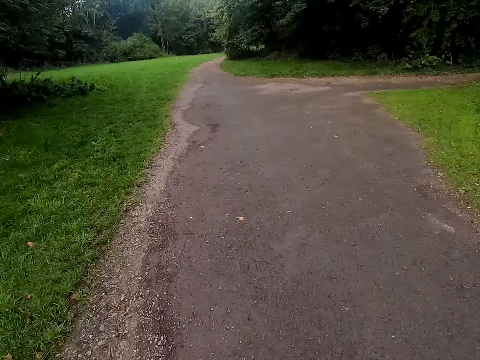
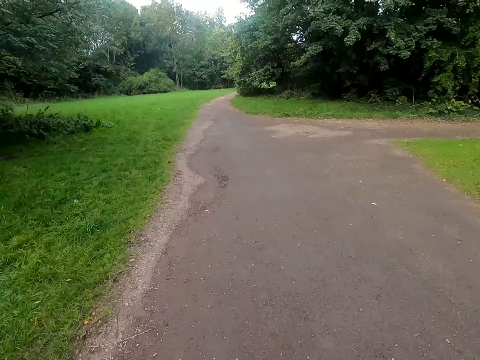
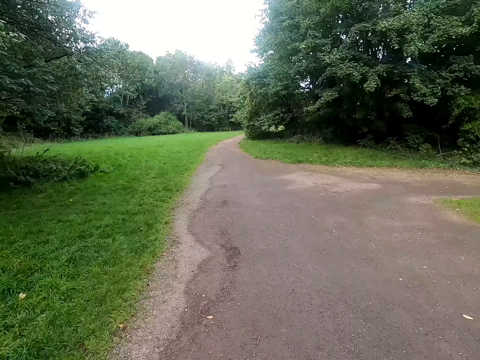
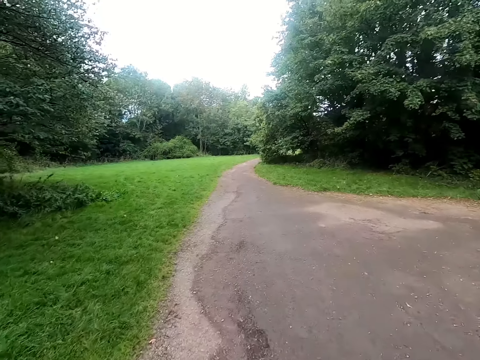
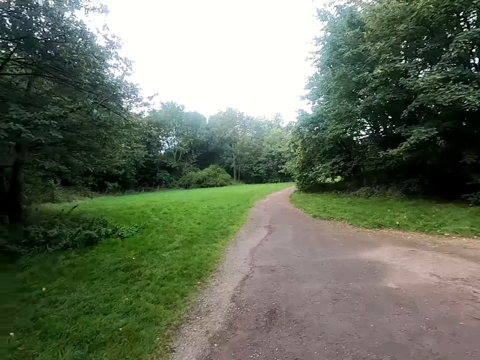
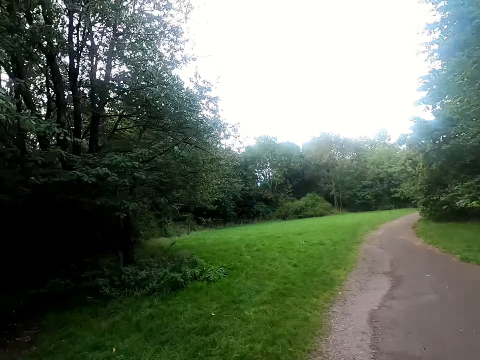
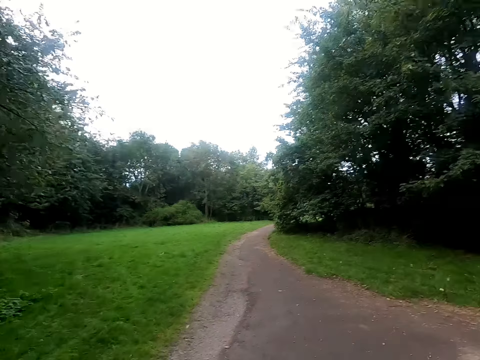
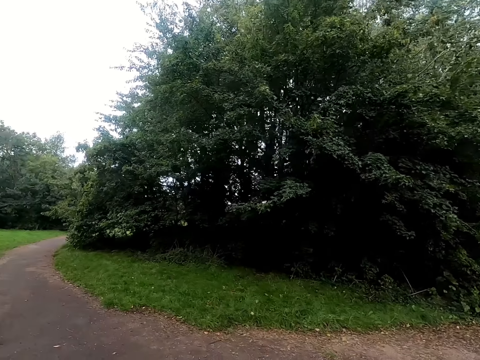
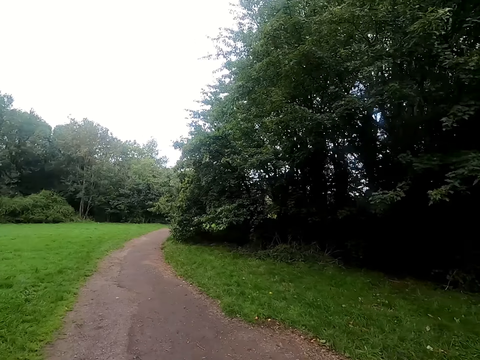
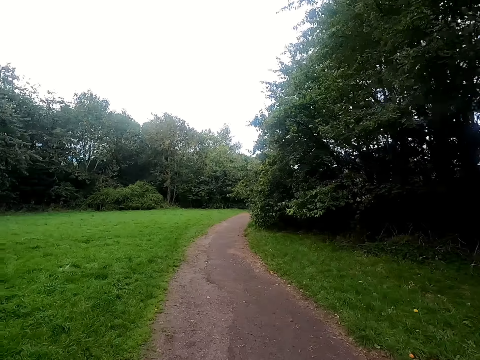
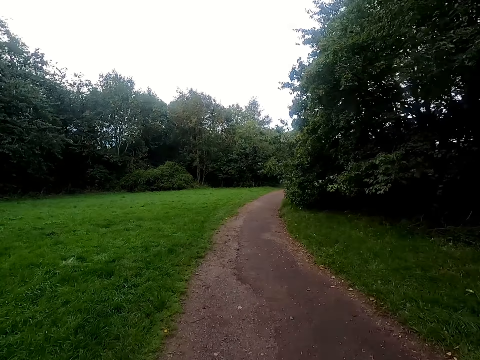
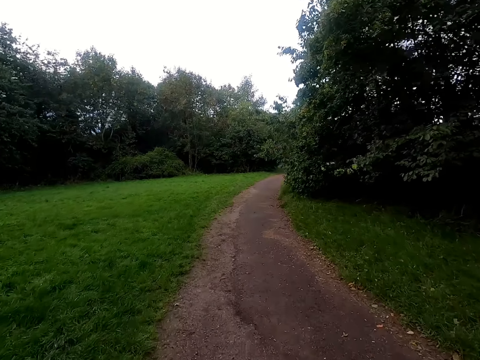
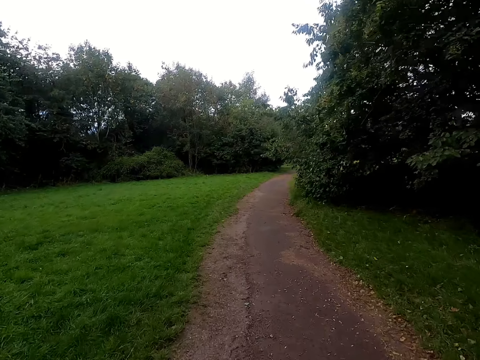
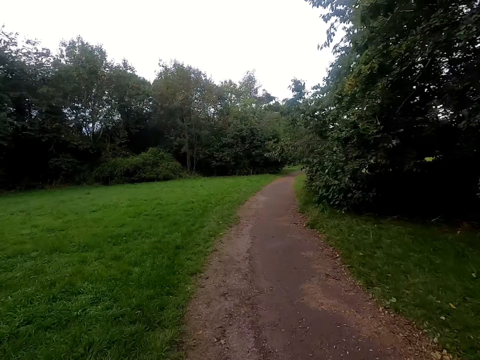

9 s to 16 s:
The camera wearer walks outside.

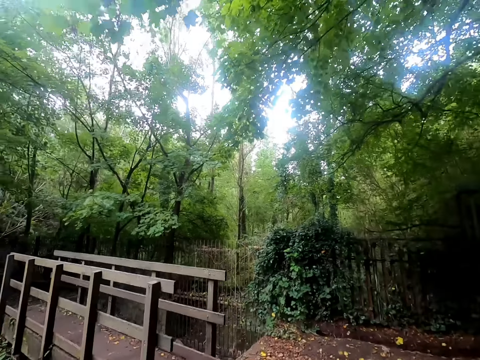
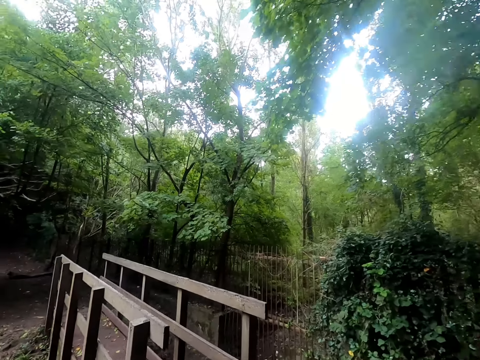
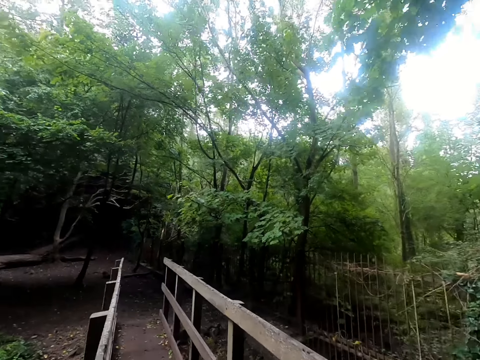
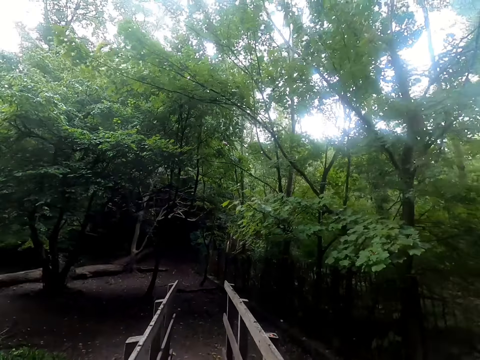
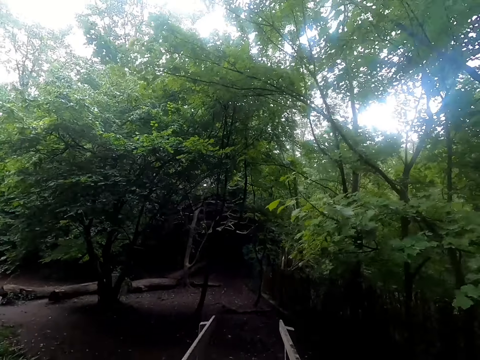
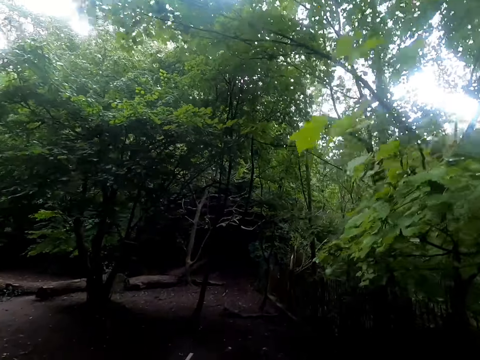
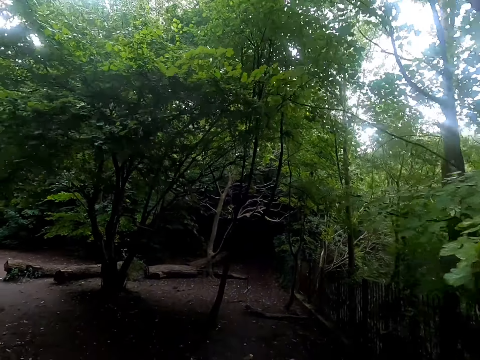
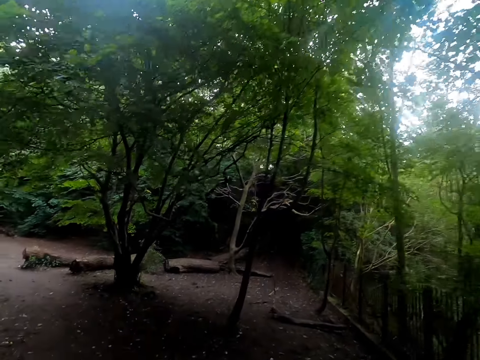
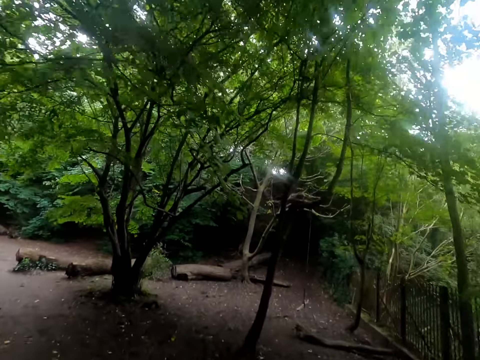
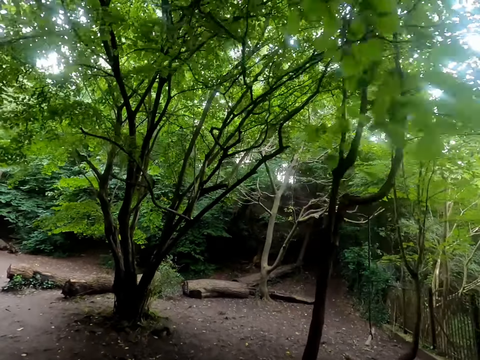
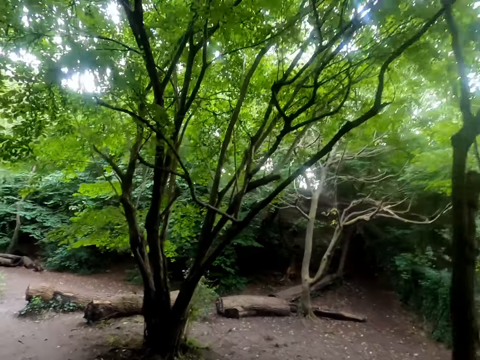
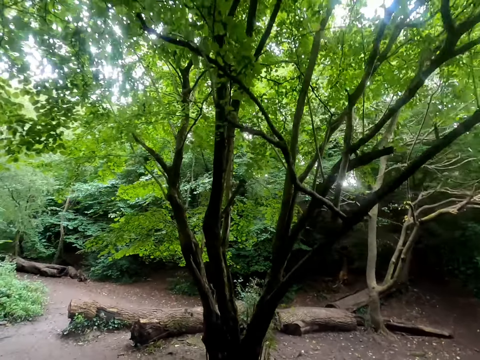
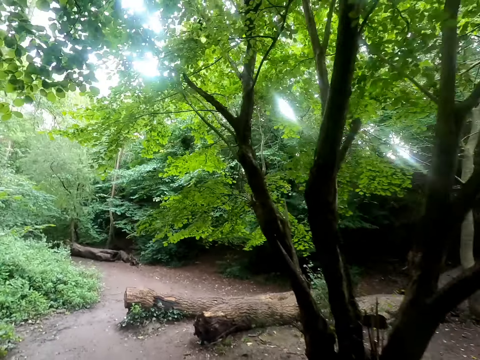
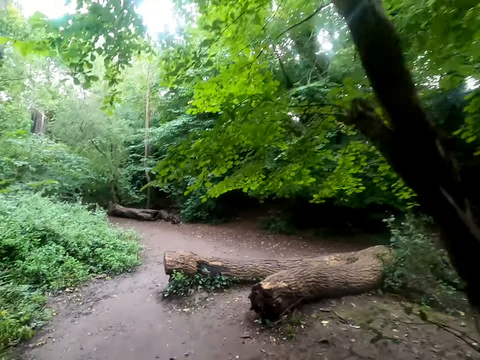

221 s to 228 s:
The camera wearer crosses a footbridge.

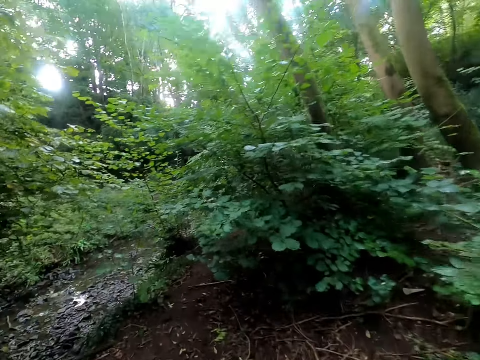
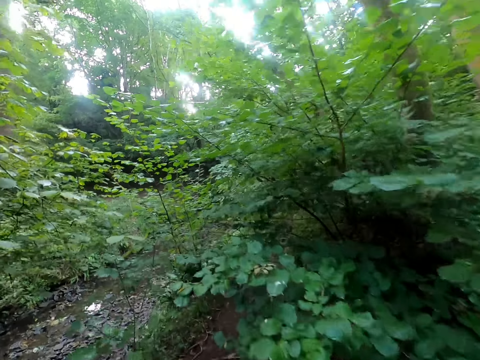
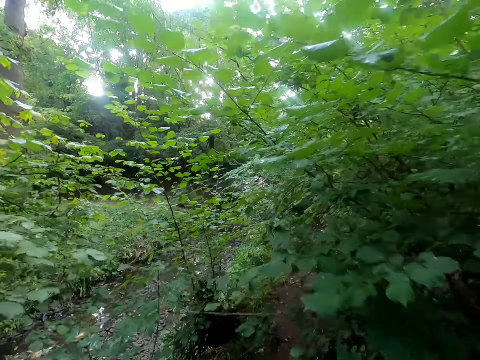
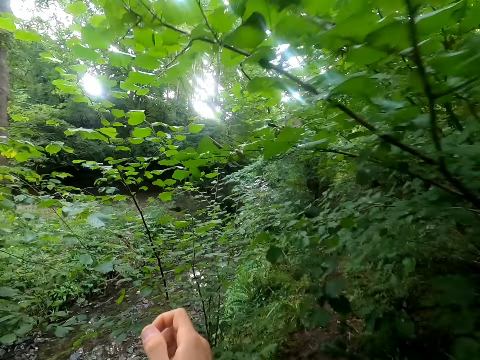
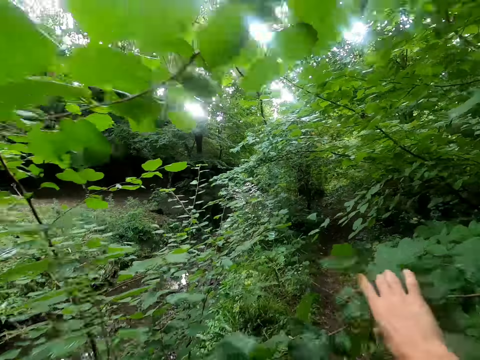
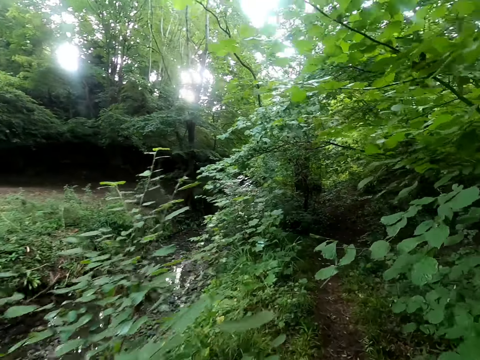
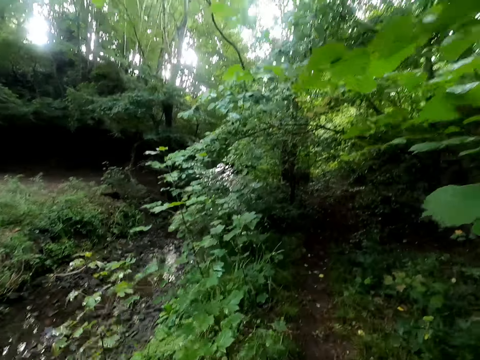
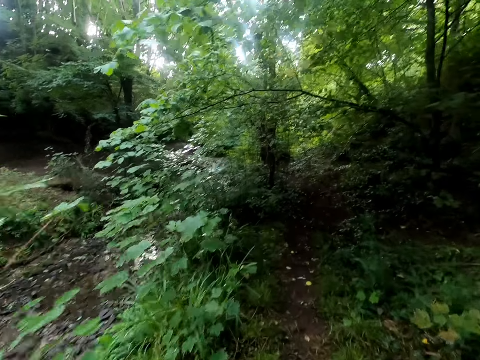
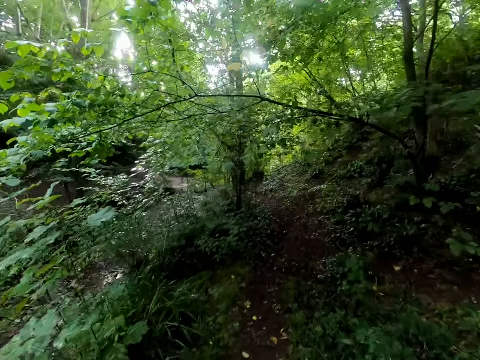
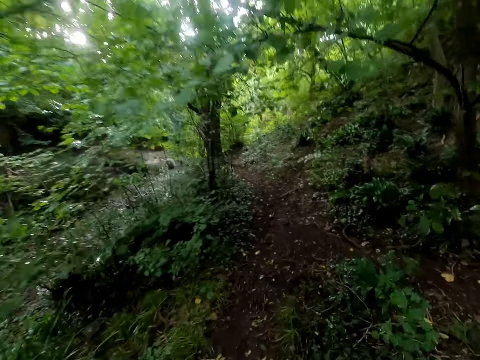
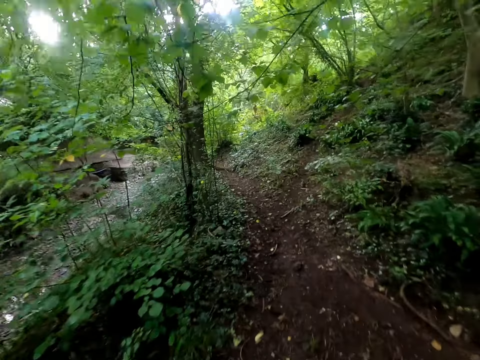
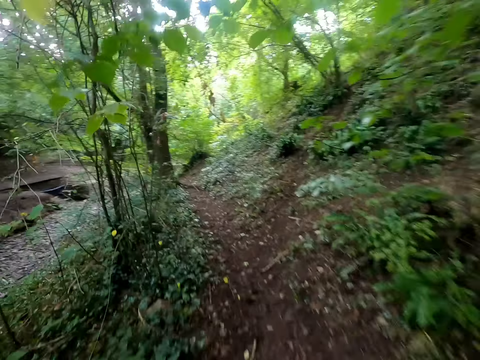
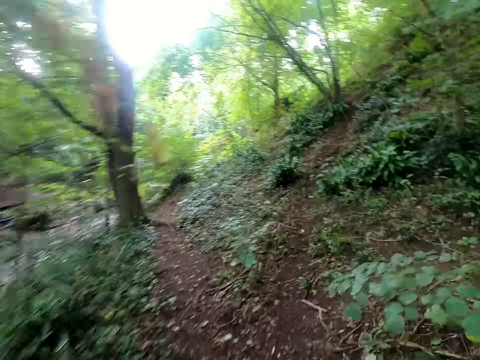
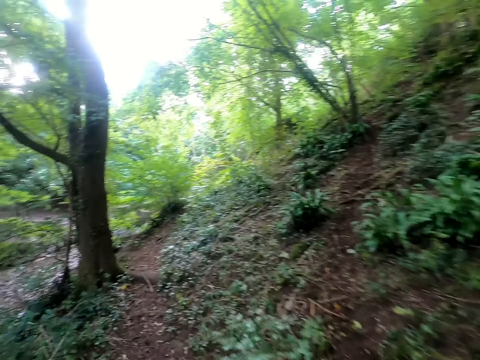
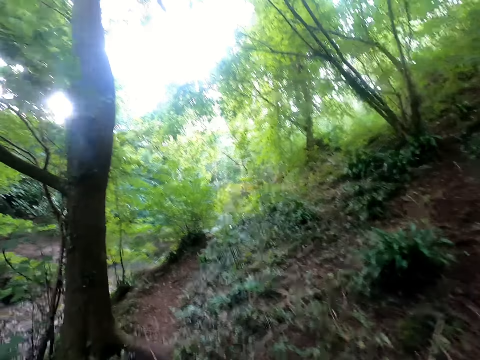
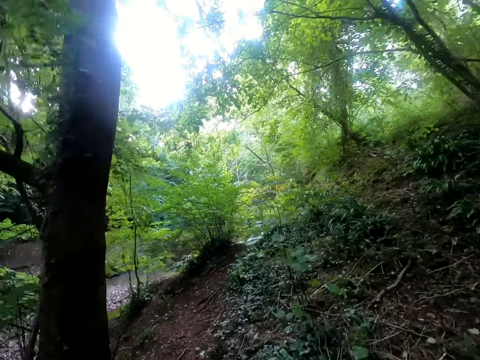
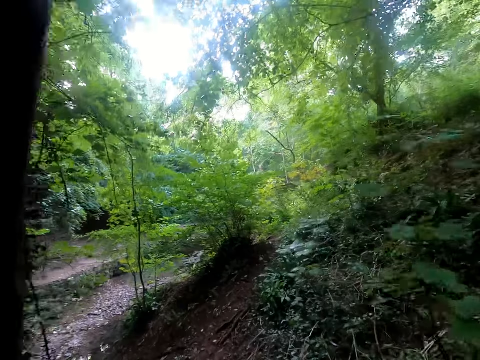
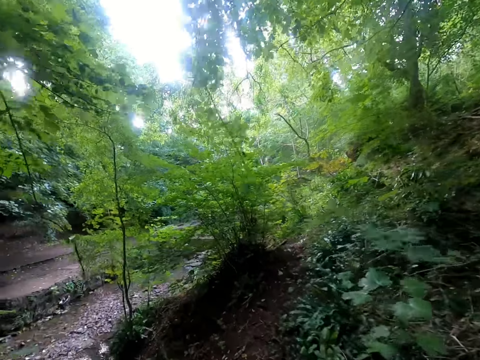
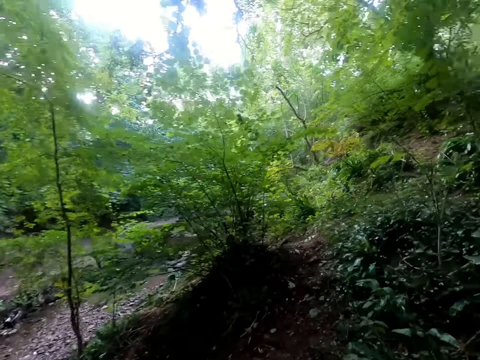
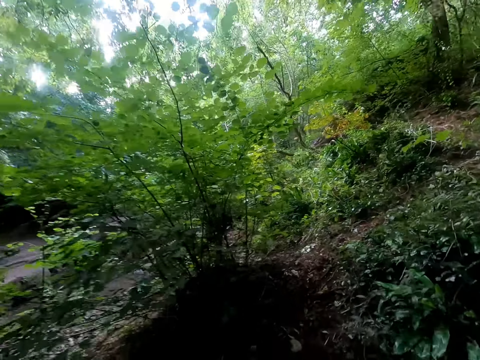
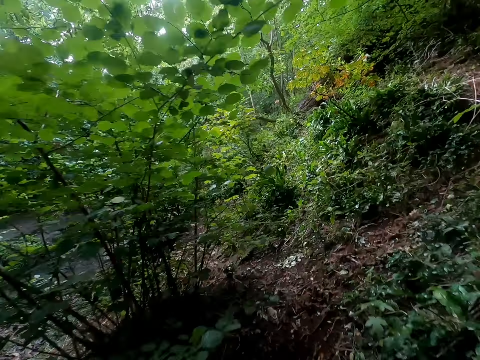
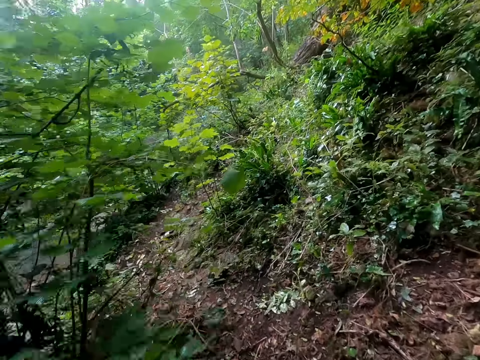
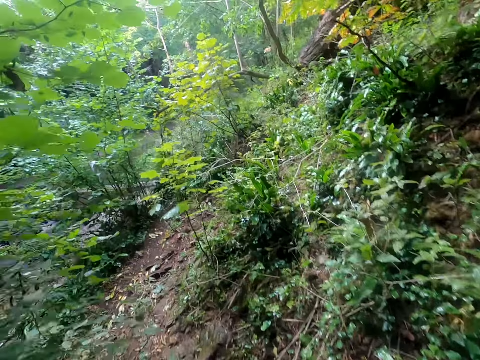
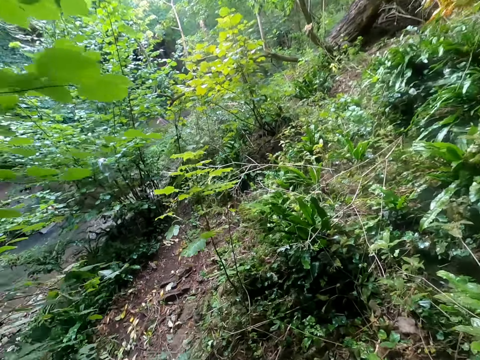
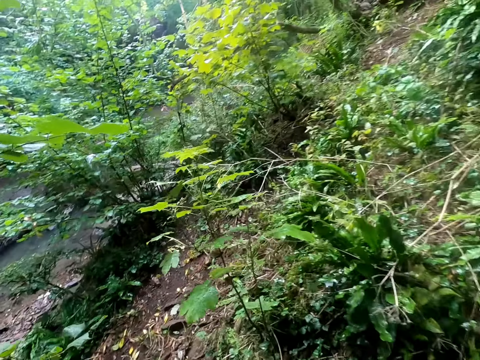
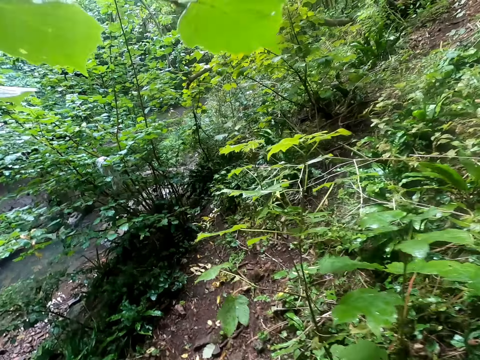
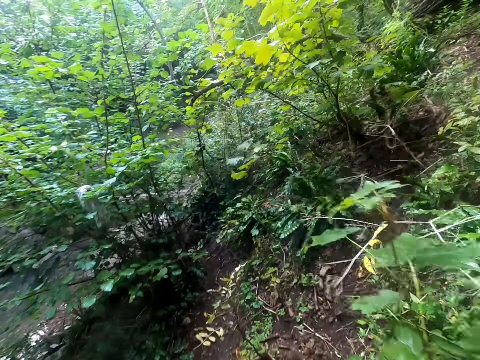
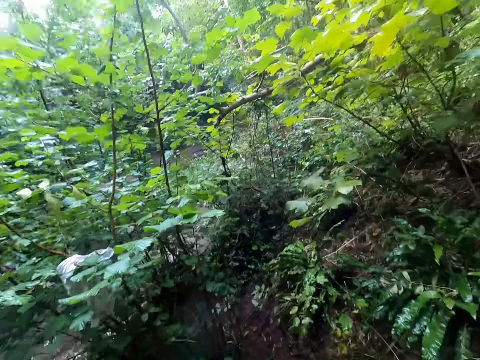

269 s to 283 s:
The camera wearer moves shrubs. They walk in the bush.
